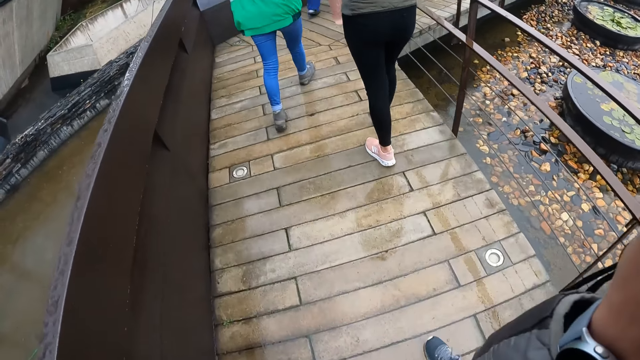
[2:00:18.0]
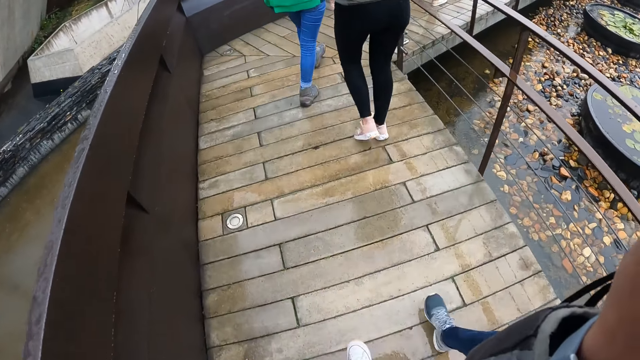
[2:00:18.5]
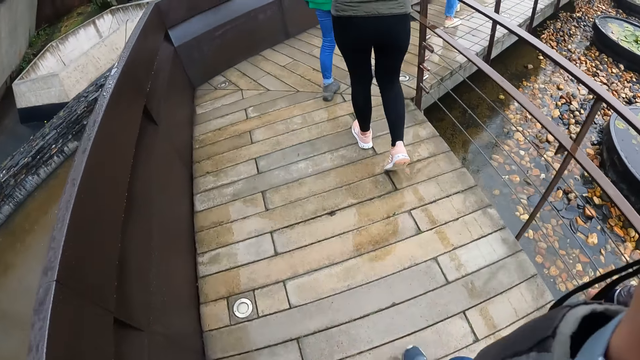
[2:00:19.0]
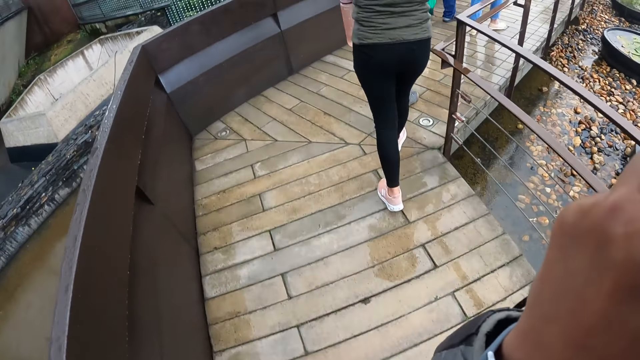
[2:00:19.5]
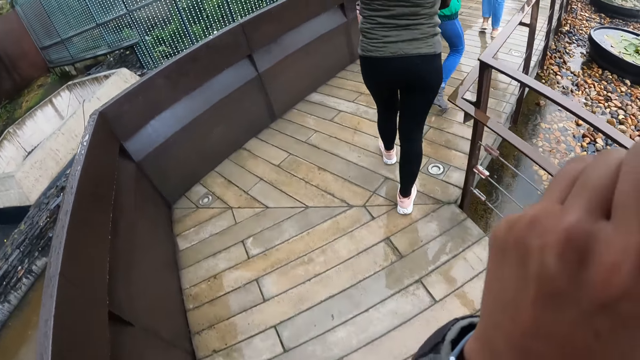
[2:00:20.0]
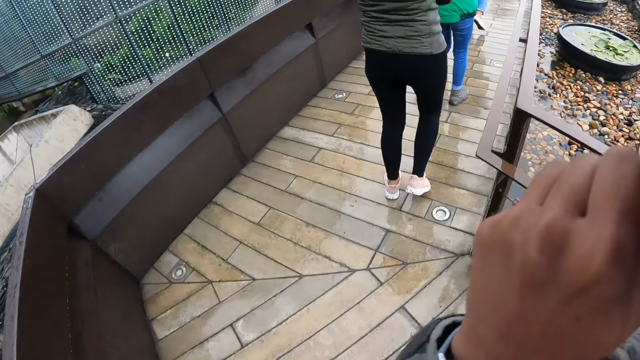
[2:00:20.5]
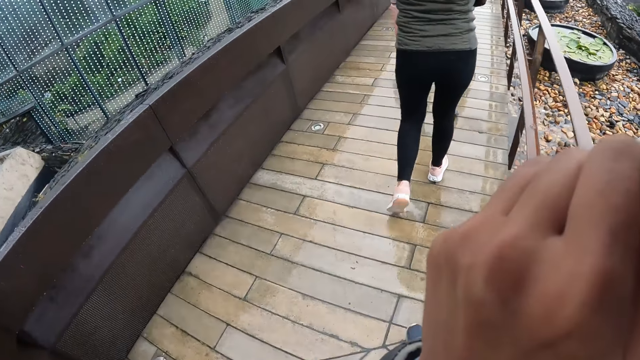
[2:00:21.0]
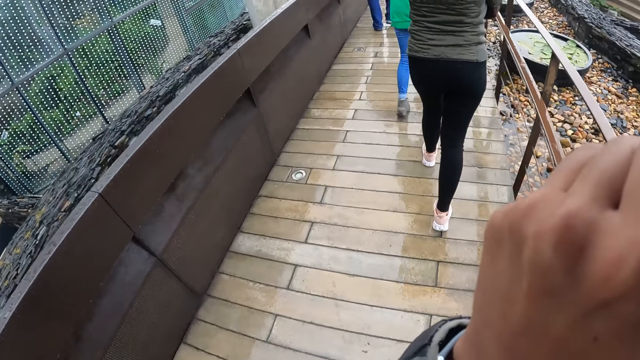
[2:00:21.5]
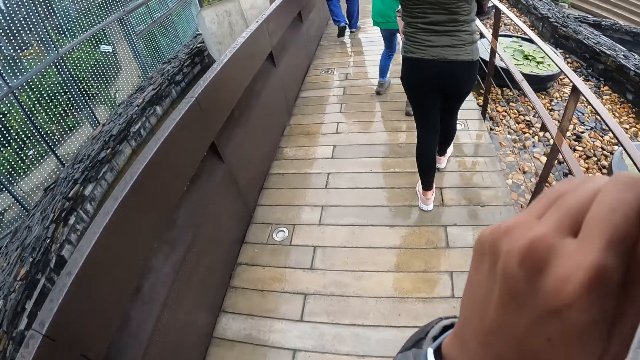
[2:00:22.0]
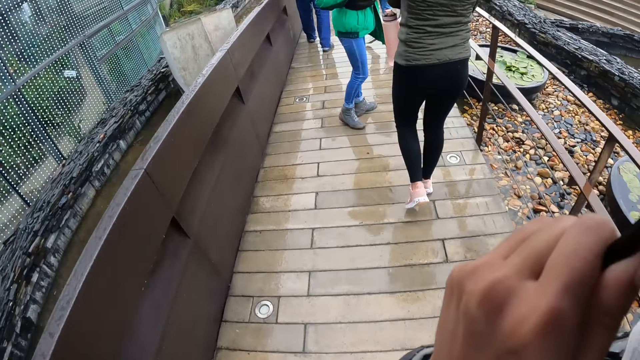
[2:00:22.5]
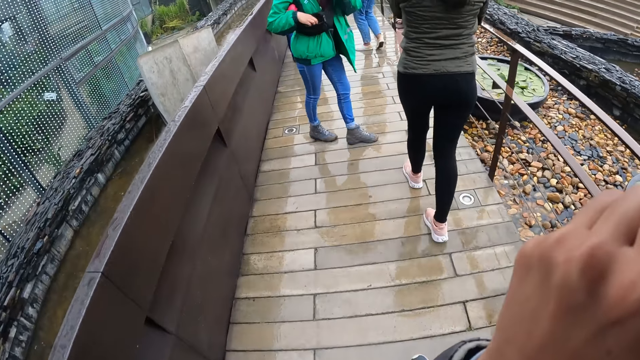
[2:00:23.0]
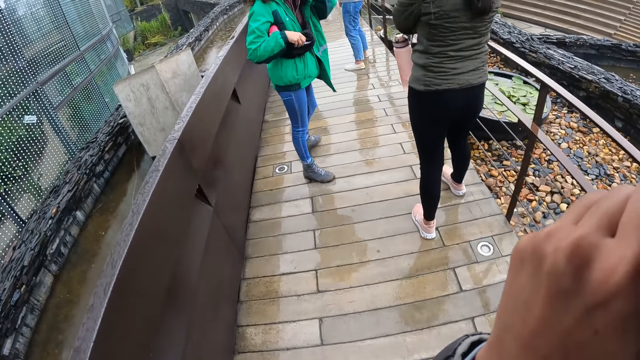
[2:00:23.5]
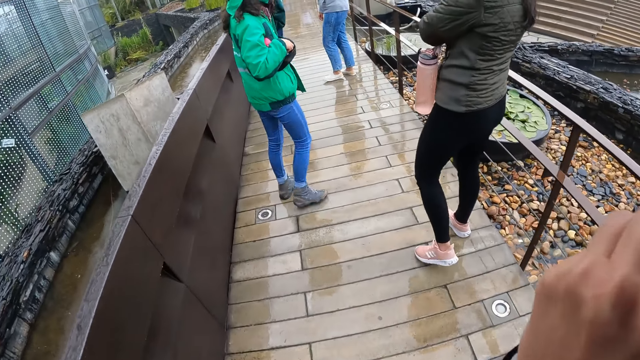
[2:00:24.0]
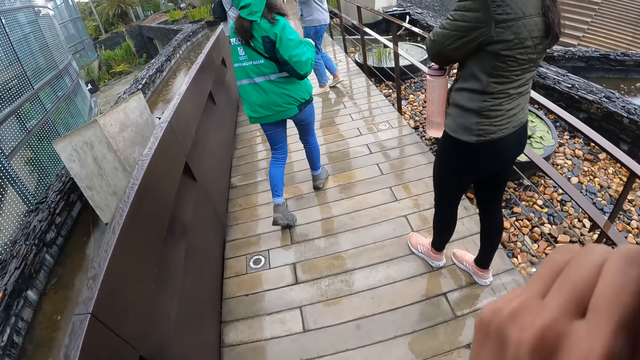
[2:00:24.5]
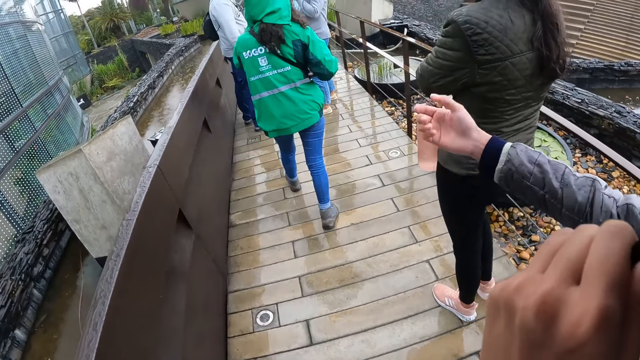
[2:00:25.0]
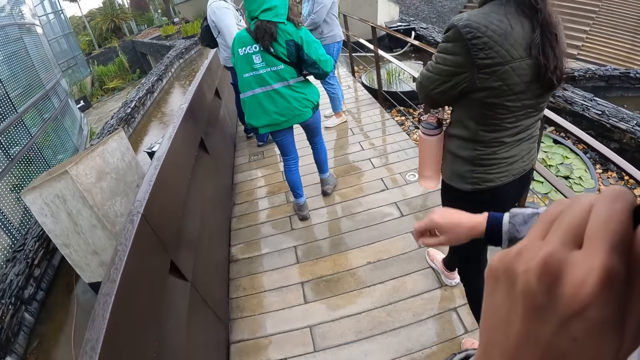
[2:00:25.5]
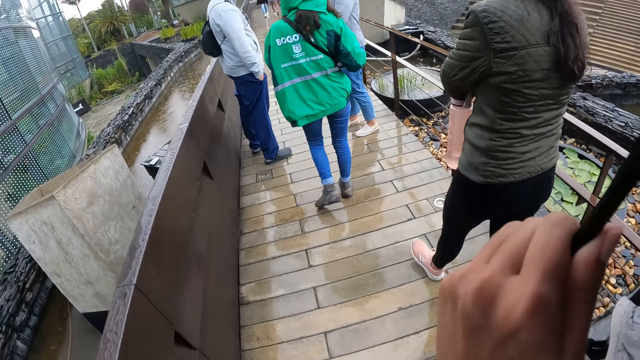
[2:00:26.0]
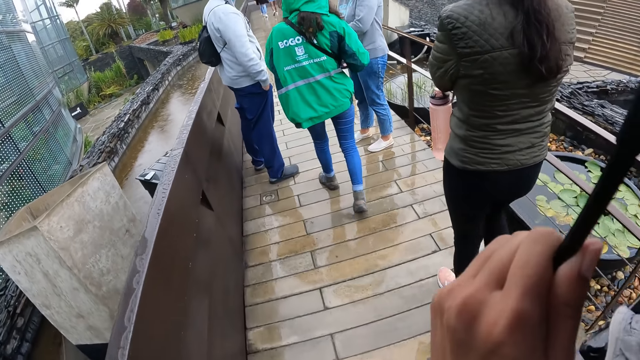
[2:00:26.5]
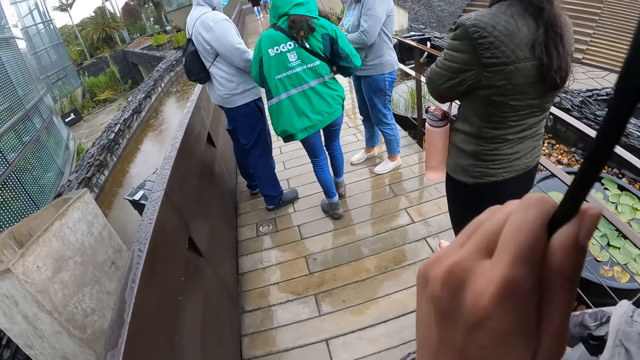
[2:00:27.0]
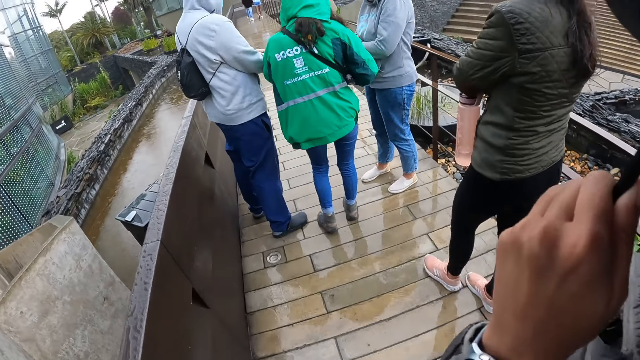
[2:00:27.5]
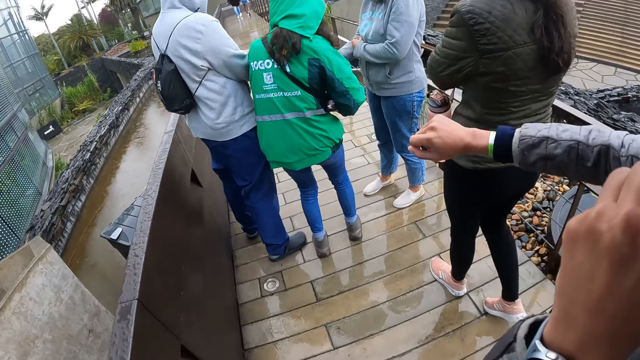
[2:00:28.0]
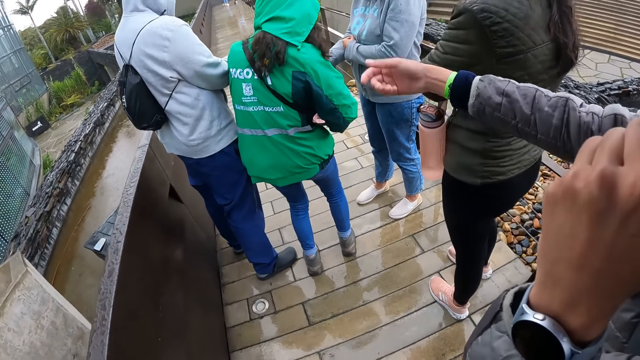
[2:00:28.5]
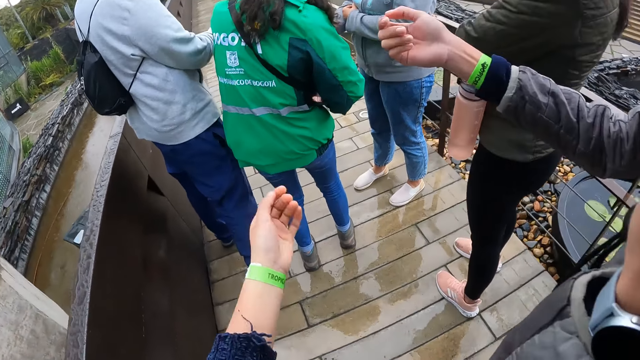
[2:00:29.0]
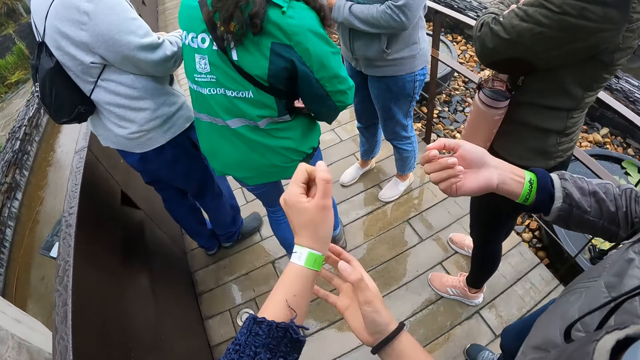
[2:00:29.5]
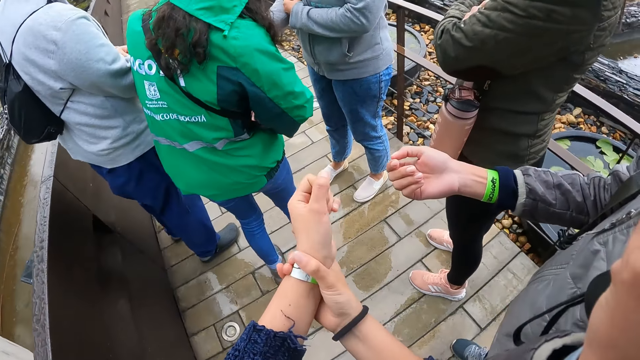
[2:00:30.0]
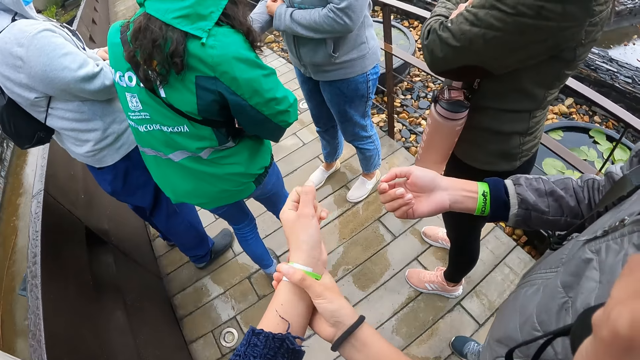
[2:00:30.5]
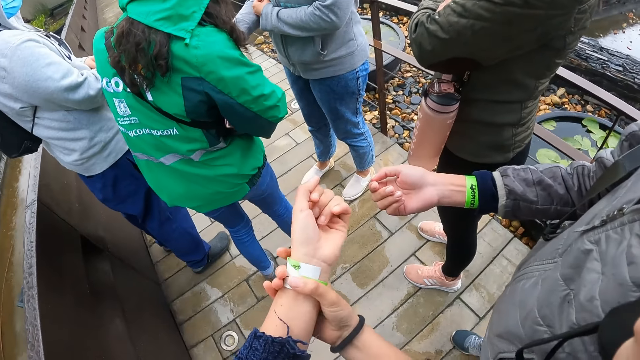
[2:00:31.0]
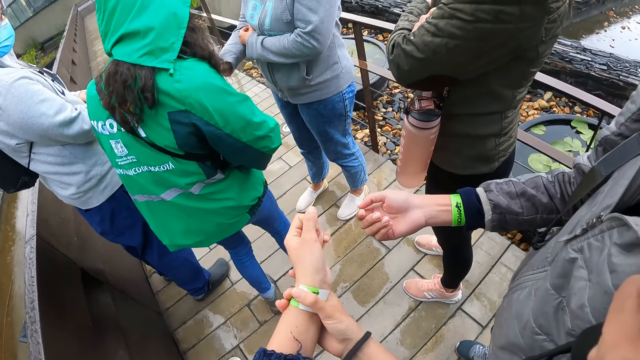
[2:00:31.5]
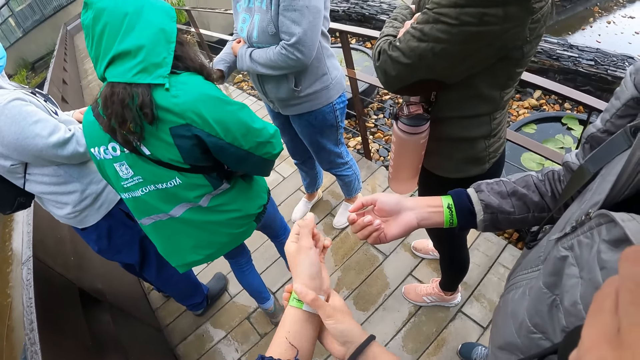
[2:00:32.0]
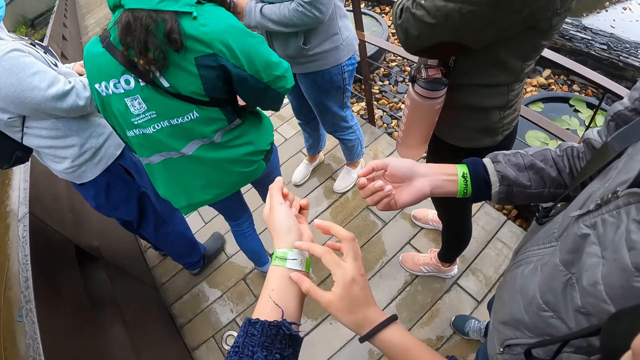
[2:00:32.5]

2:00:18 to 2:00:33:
The lady stretches her hand and drops down her hand. The camera wearer walks. The lady lifts her hand. The camera wearer stretches her hand. She touches a hand band on her left wrist with her right hand. She adjusts the band on the wrist.

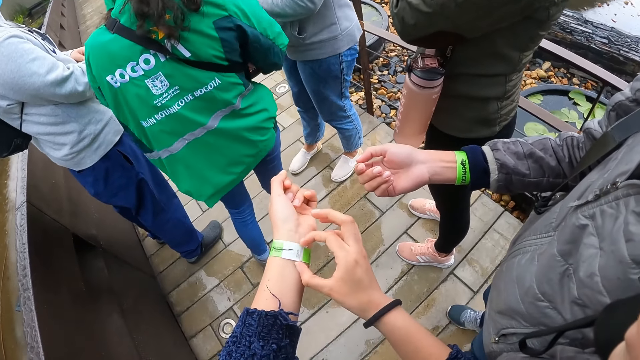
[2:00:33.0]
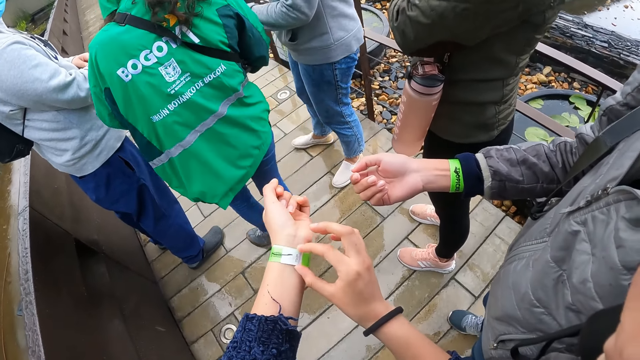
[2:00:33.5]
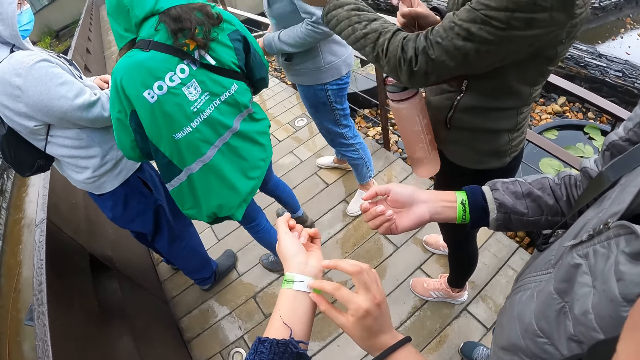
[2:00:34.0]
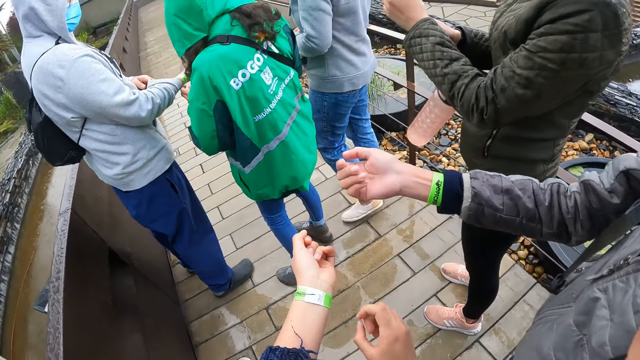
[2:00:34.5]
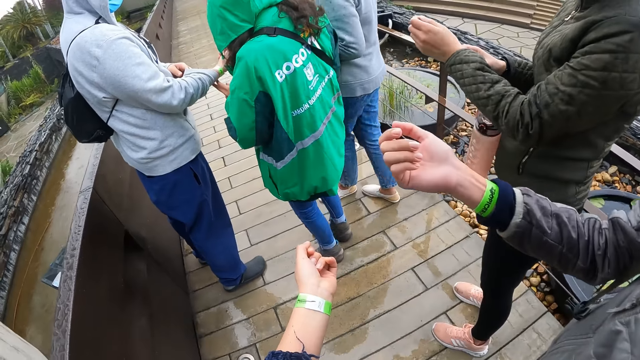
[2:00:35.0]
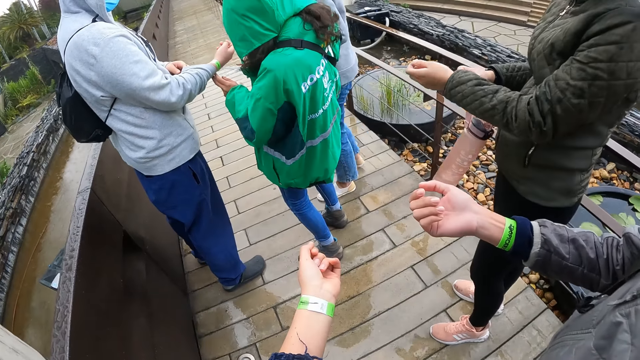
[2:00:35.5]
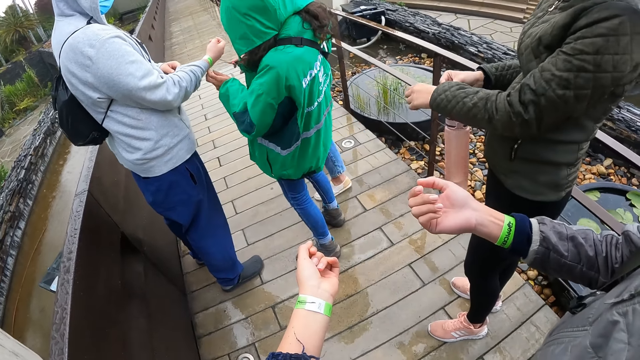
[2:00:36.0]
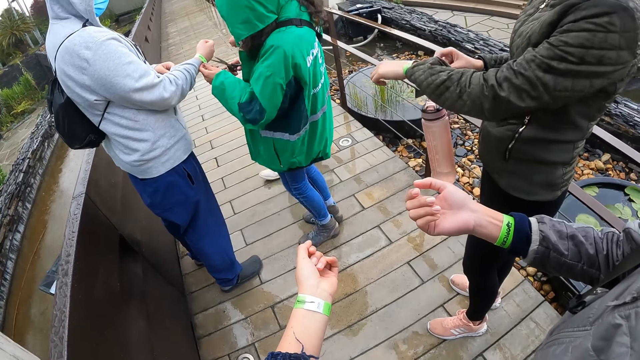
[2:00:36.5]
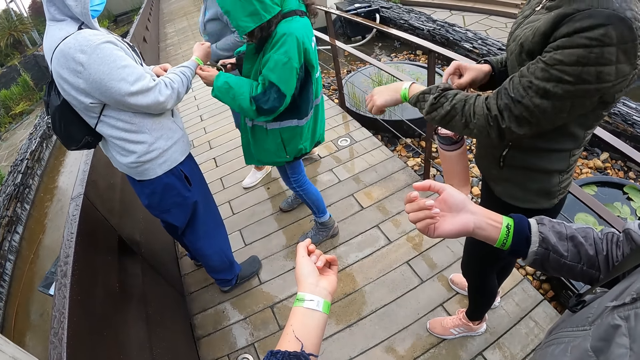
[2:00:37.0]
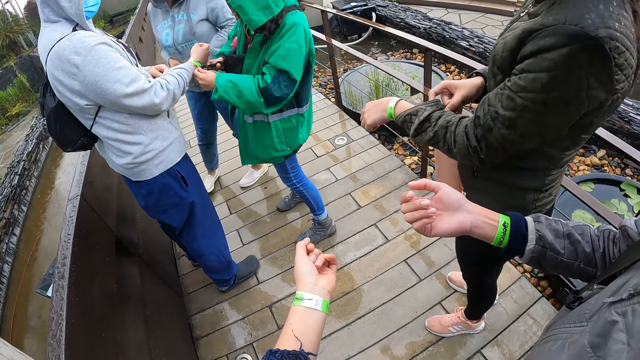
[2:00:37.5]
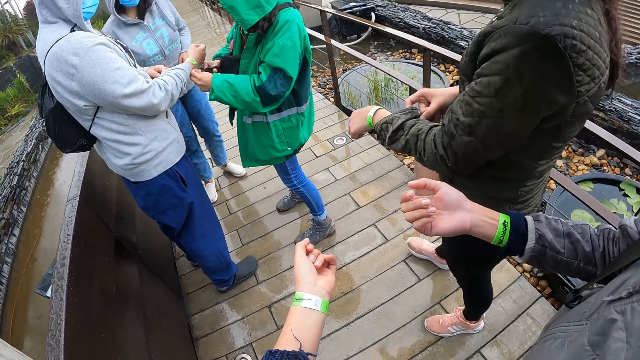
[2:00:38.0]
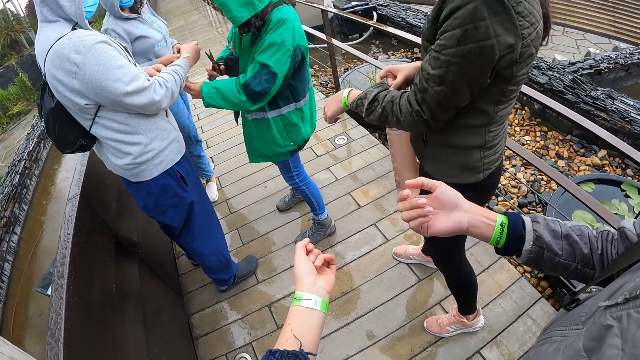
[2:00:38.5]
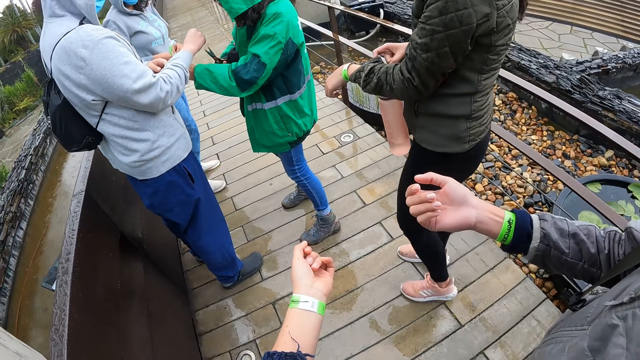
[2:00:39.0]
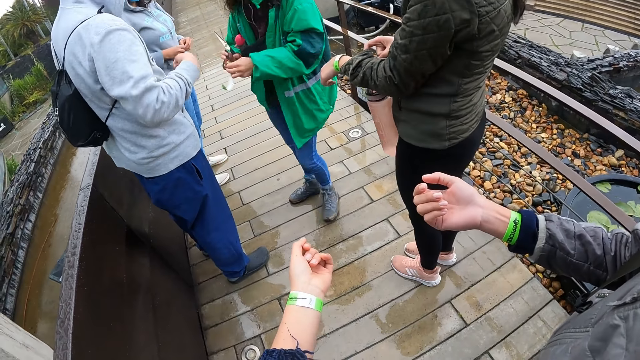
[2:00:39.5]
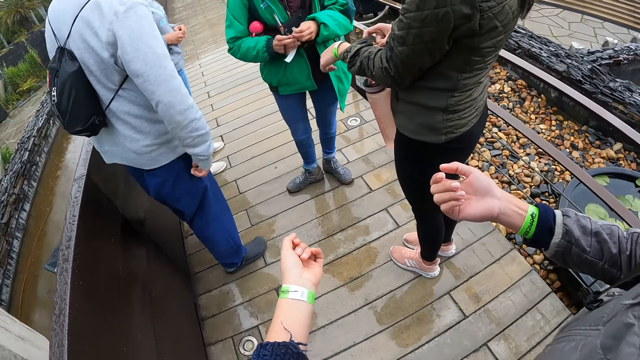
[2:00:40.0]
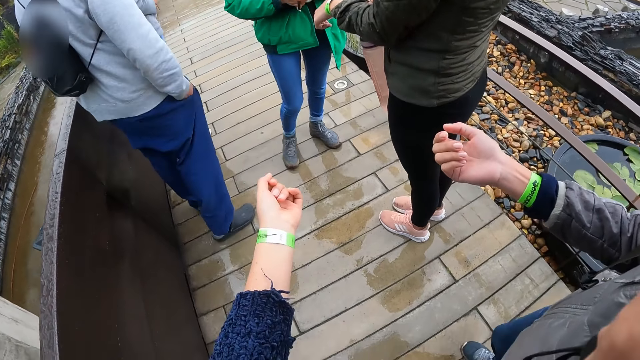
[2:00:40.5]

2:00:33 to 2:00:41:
The camera wearer stretches their hand. A lady cuts the band of a man.
